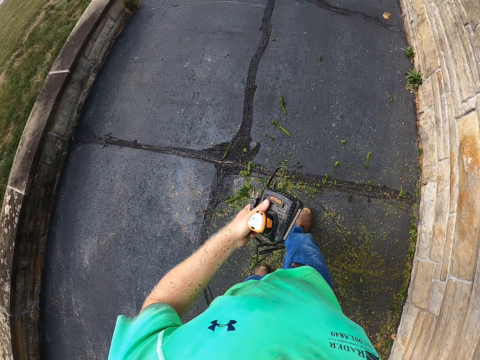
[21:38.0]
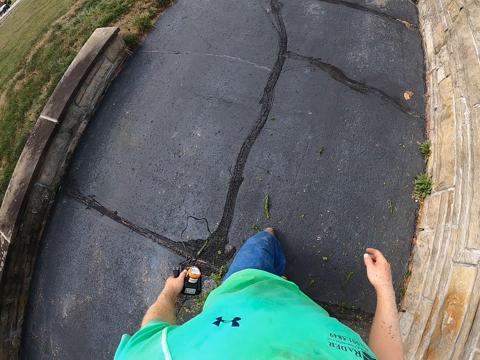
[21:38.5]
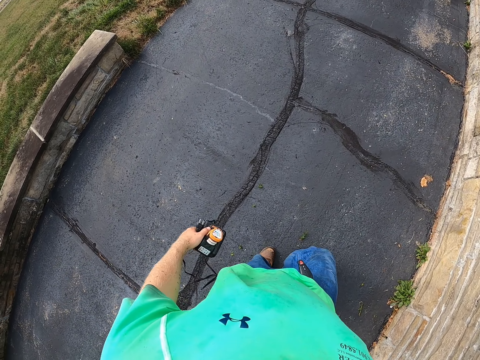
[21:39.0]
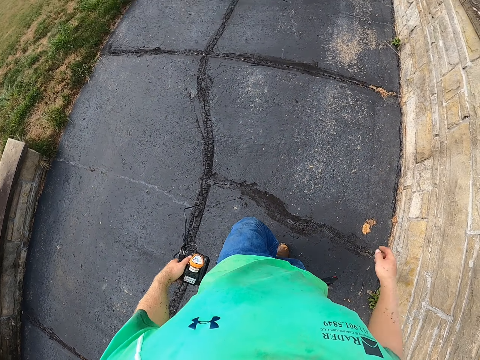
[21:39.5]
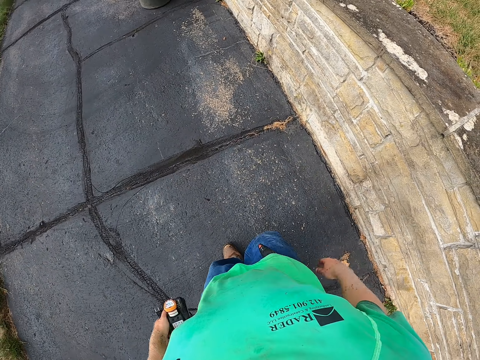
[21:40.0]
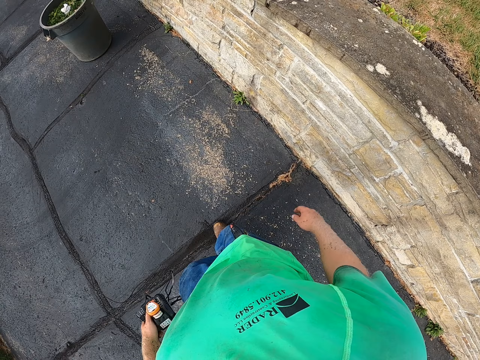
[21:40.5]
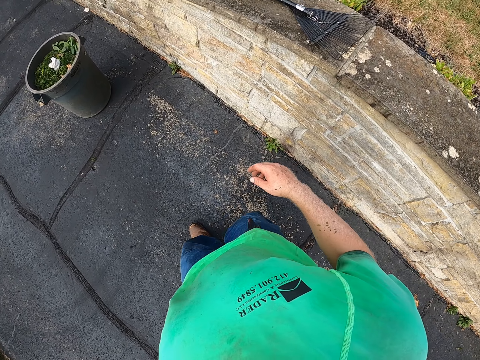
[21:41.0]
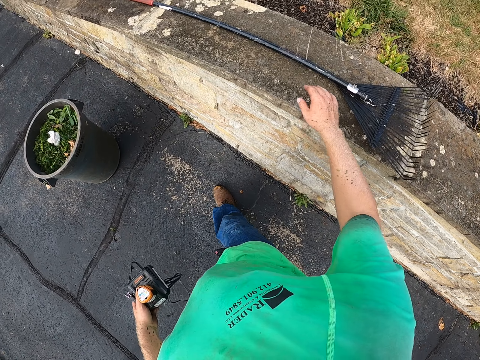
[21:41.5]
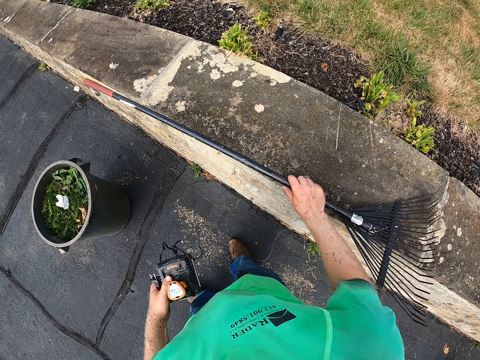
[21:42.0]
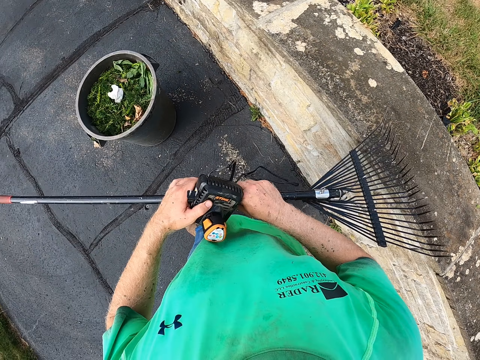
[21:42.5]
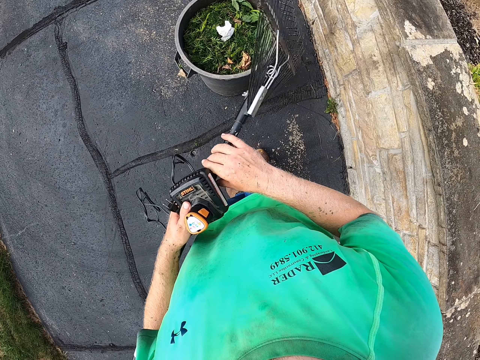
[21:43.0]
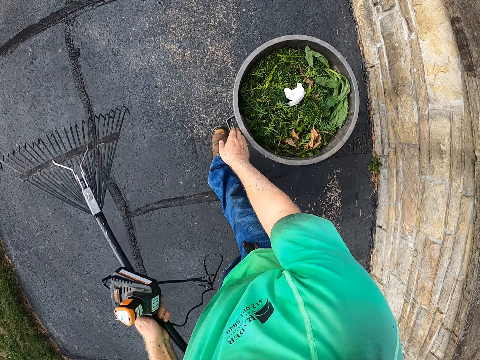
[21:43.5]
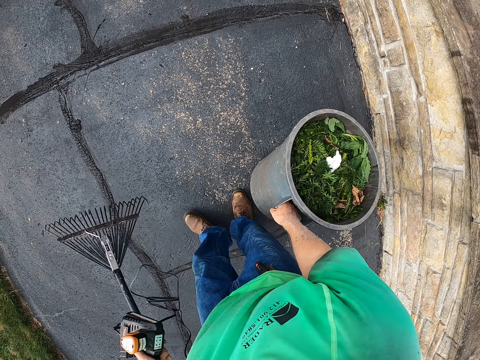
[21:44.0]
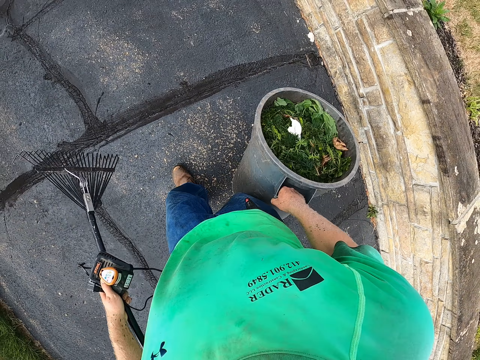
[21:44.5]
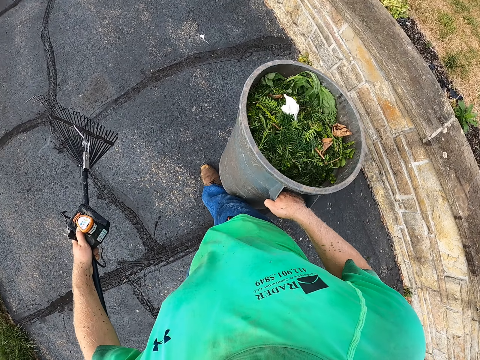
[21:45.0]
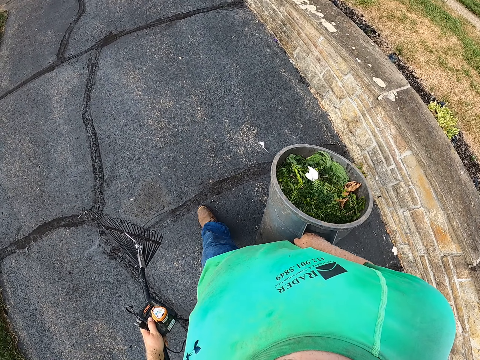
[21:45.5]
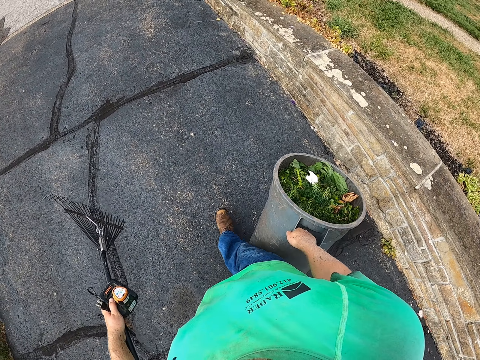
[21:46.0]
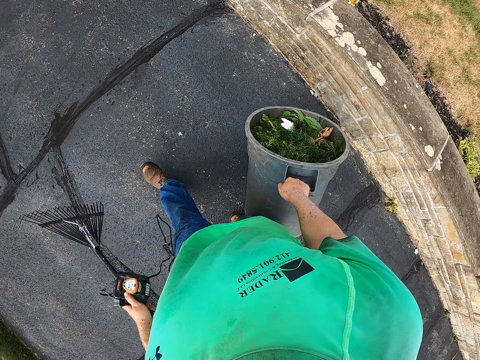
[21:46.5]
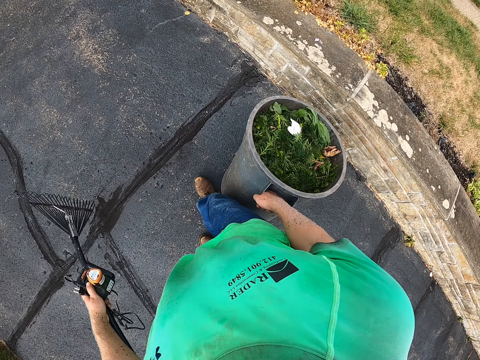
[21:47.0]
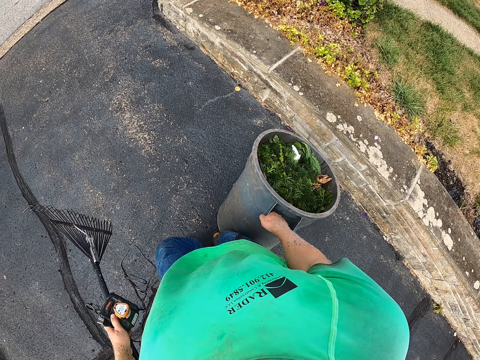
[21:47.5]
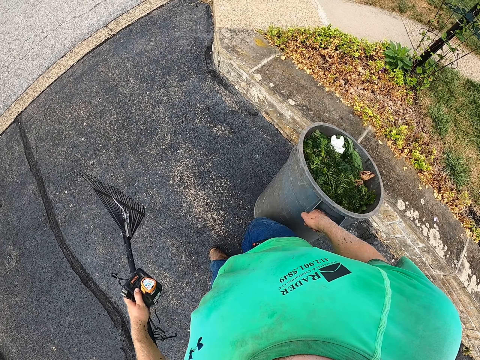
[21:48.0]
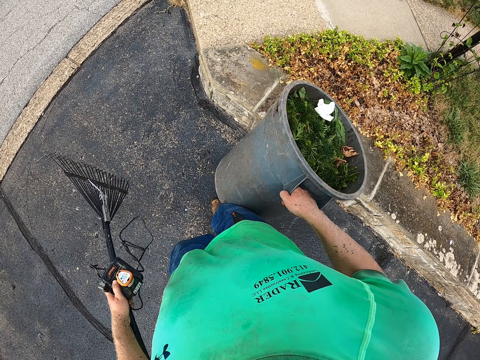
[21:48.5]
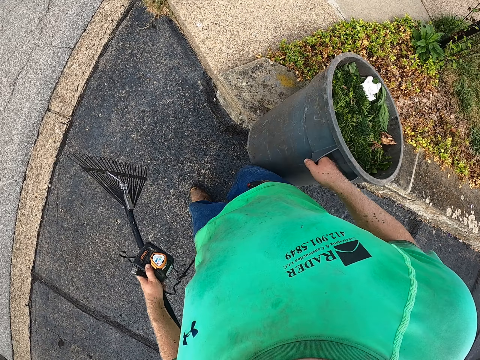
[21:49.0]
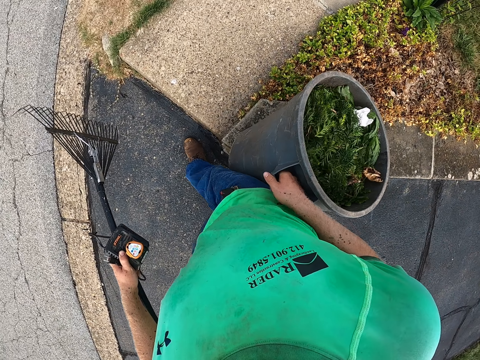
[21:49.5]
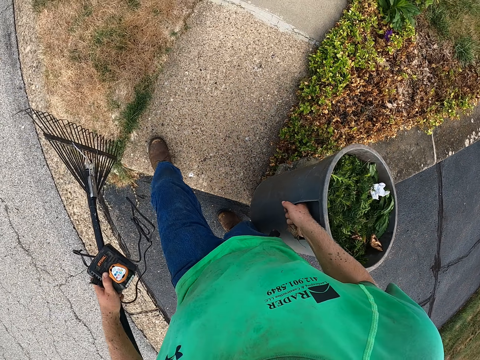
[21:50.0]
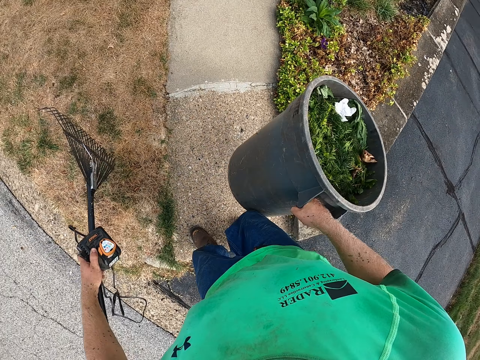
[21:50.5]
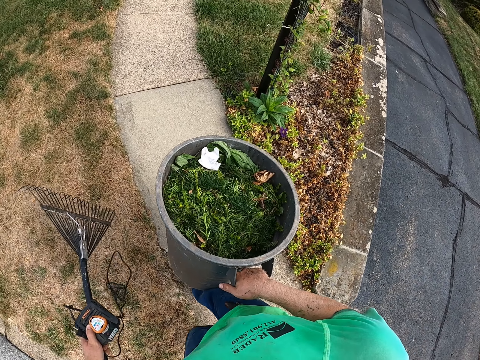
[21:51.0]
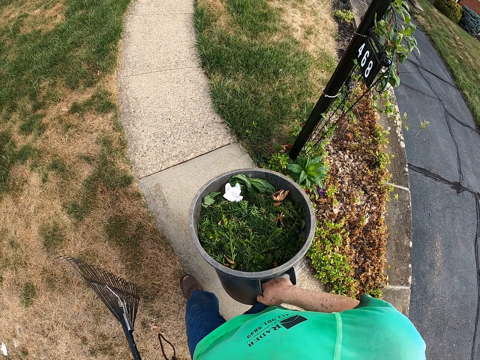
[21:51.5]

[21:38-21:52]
The camera wearer walks on the pathway. He picks up the rake from the slab with his right hand. He passes the rake in his right hand to his left hand. He picks up the bucket from the ground with his right hand. He walks on the pathway.

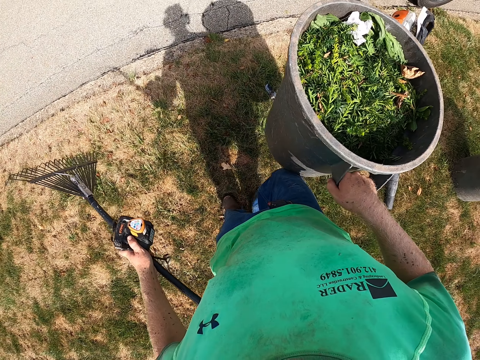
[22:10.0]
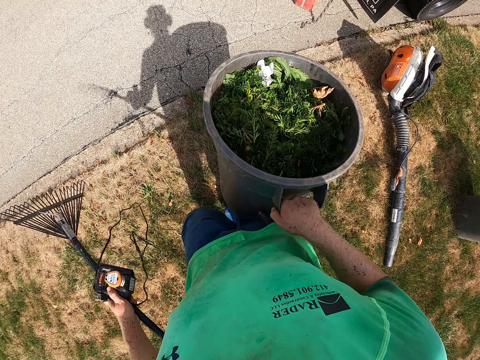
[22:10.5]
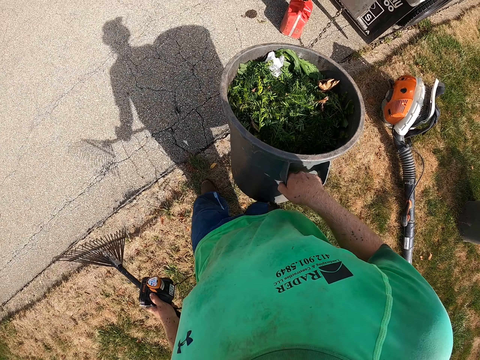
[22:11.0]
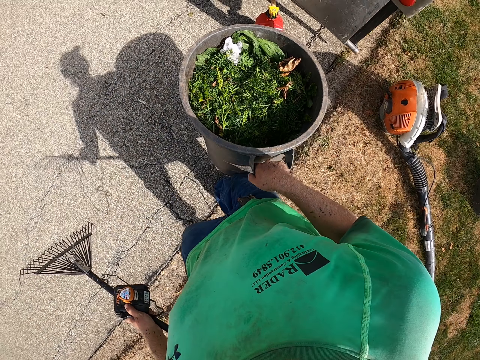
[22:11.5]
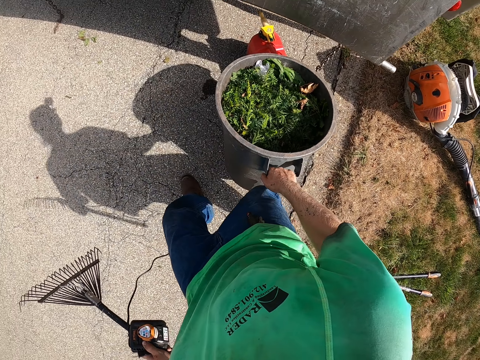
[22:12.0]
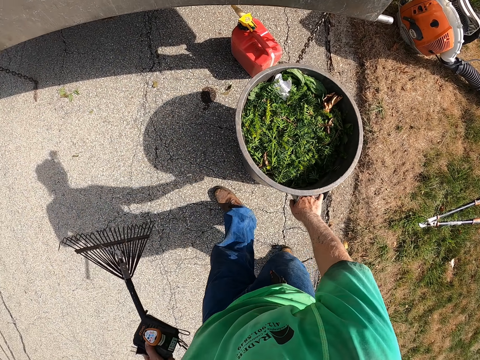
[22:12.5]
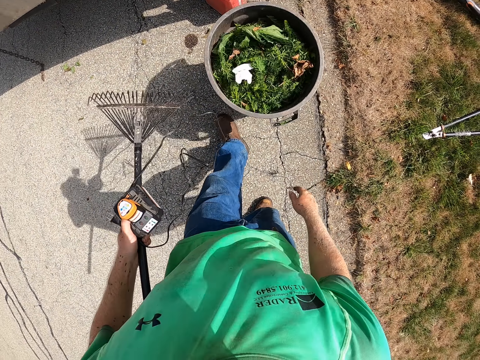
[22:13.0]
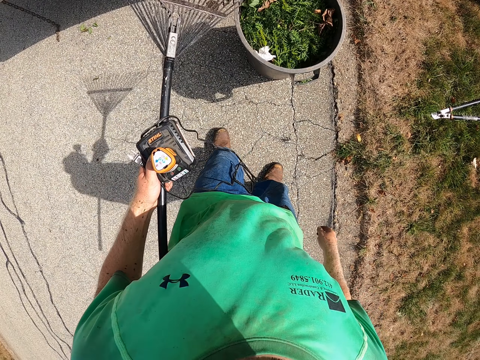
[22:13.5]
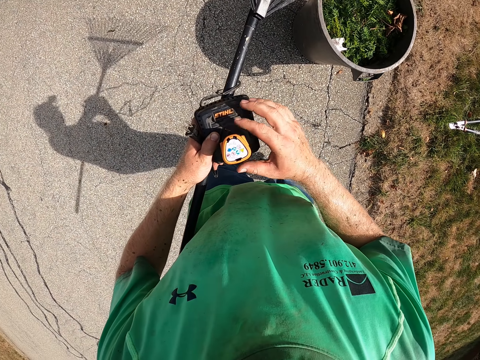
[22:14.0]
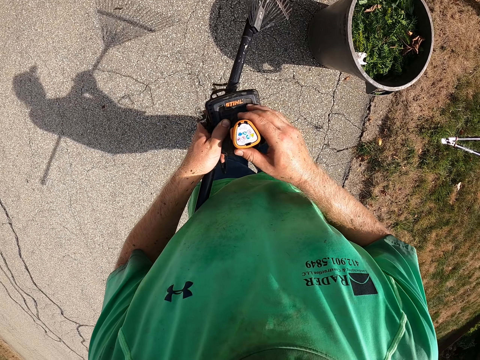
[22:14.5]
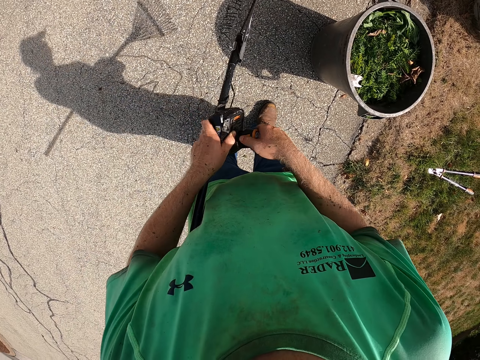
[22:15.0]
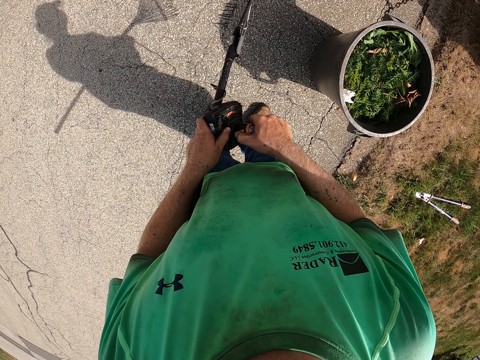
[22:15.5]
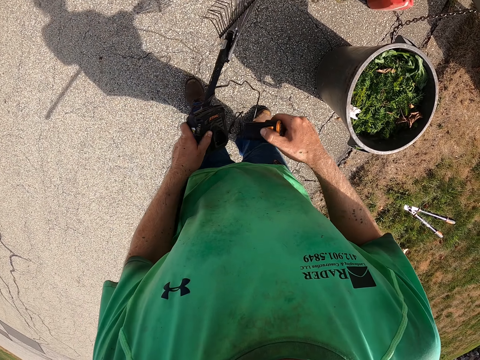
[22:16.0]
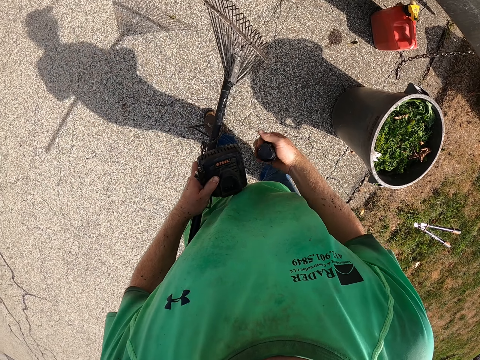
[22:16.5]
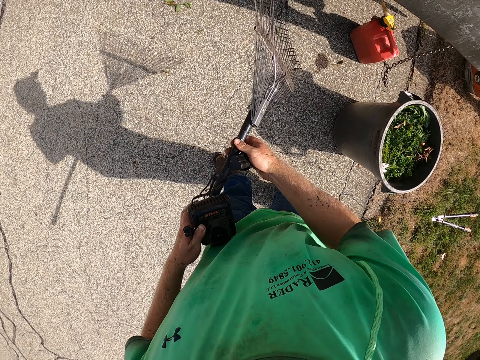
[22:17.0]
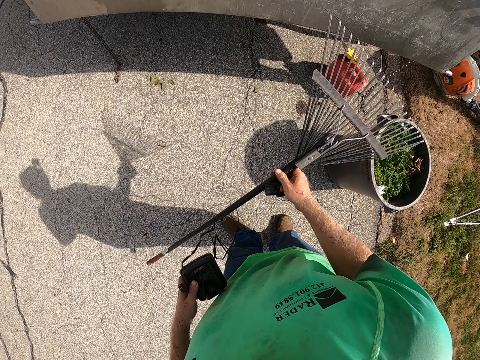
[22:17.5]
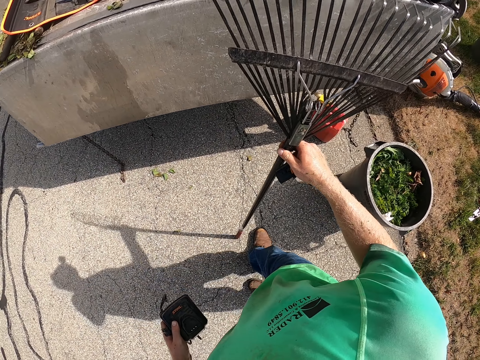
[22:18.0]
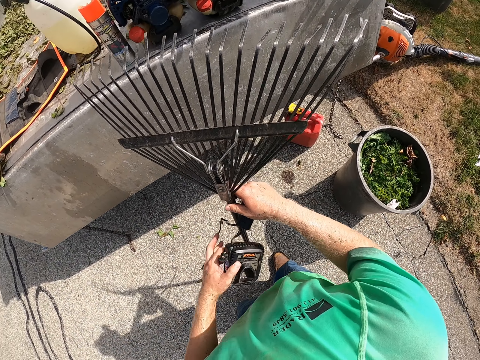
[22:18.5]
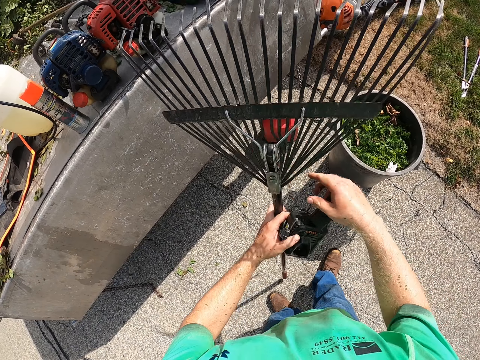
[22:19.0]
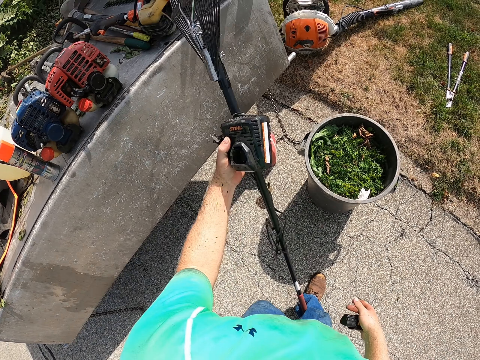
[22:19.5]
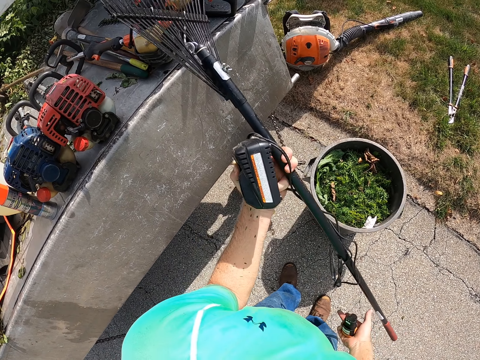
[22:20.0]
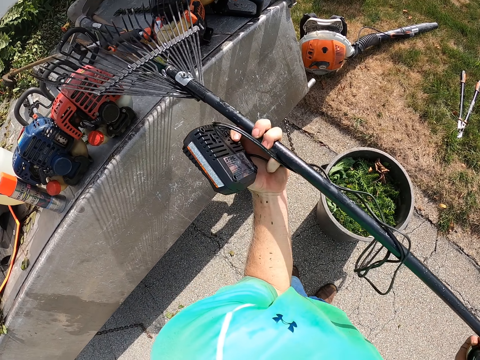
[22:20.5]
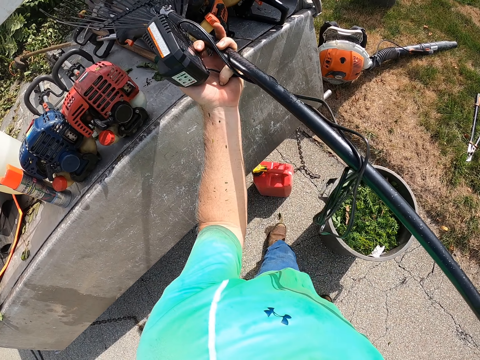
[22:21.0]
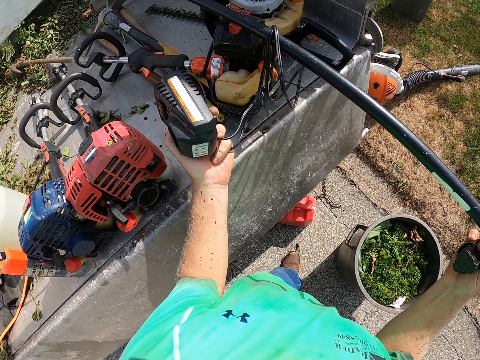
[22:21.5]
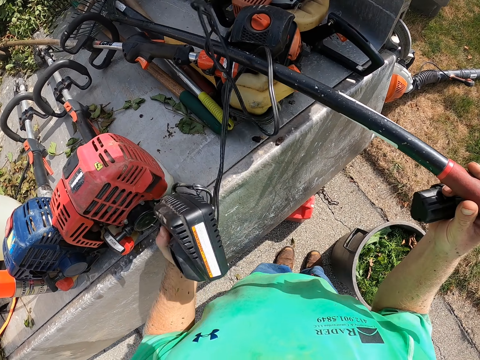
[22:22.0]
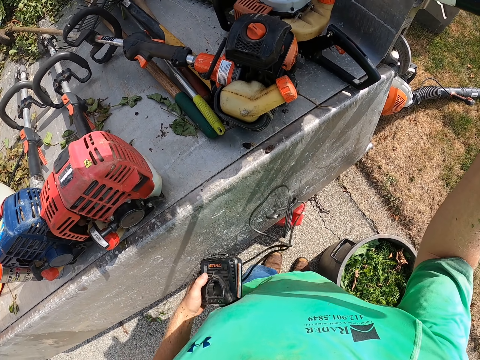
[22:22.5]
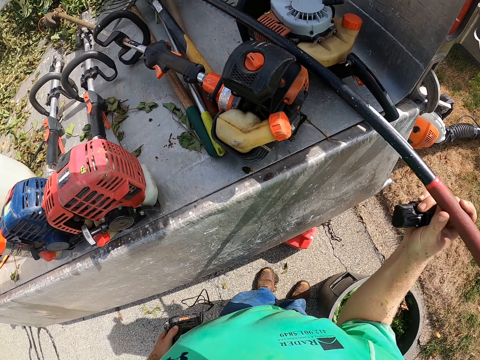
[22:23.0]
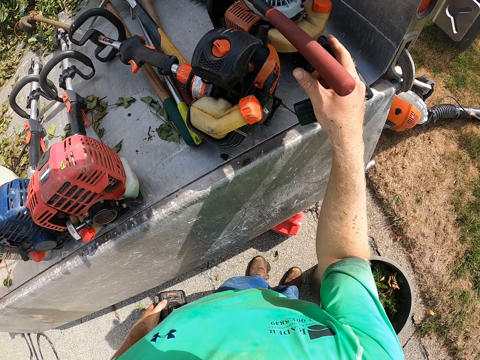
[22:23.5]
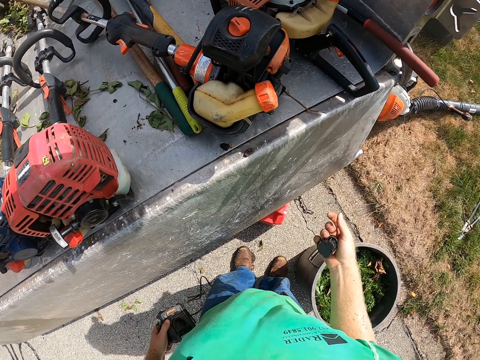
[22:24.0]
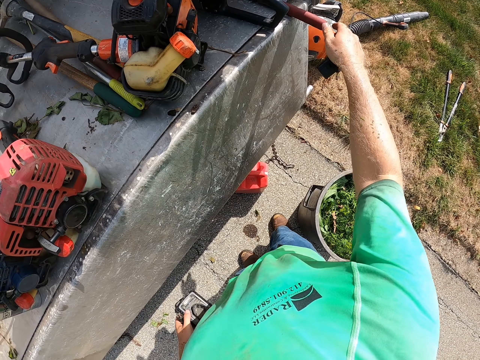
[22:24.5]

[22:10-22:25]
The camera wearer drops the bucket of leaves in his right hand on the ground. He unplugs the garden pruner battery from a charger with his right hand. He opens an object. He passes the rake in his left hand to his right hand. He drops the rake in a truck with his right hand.
